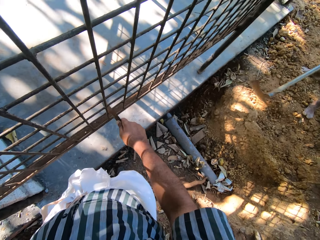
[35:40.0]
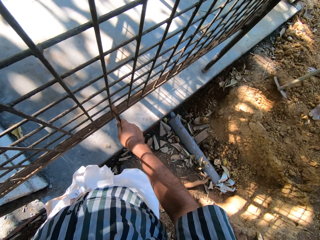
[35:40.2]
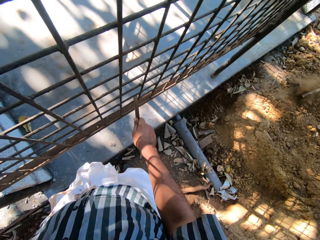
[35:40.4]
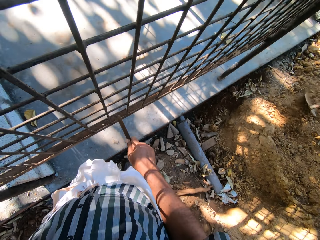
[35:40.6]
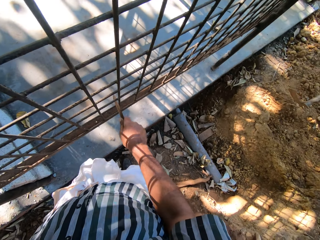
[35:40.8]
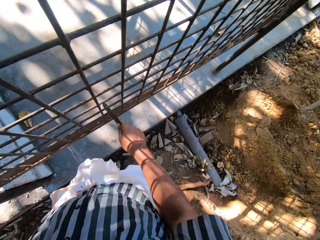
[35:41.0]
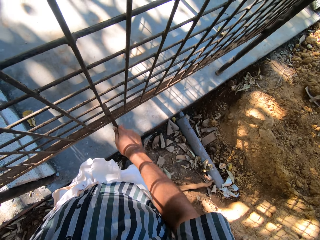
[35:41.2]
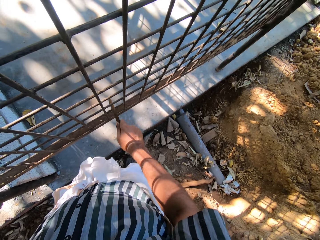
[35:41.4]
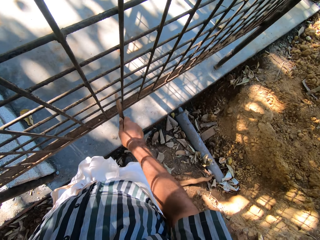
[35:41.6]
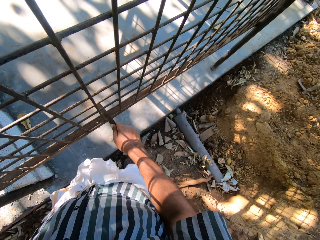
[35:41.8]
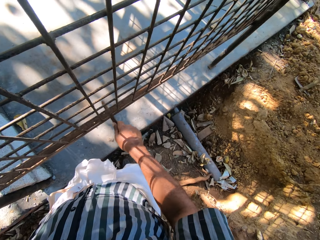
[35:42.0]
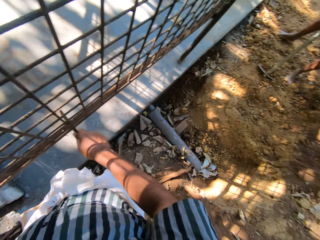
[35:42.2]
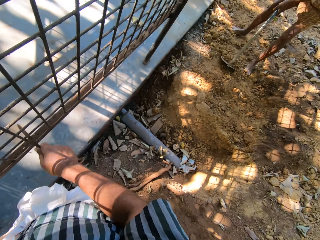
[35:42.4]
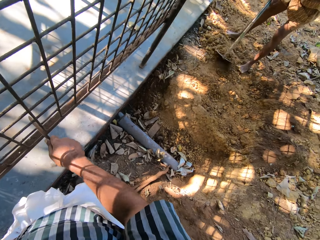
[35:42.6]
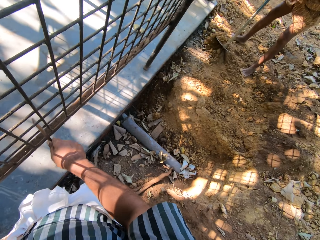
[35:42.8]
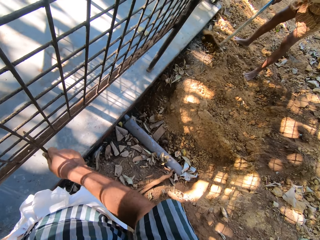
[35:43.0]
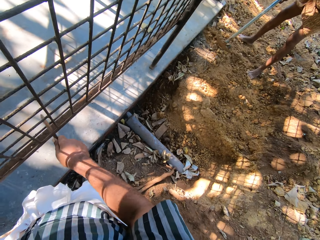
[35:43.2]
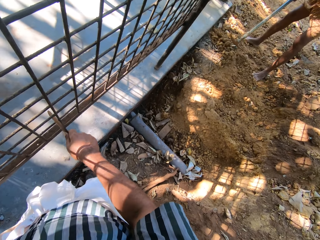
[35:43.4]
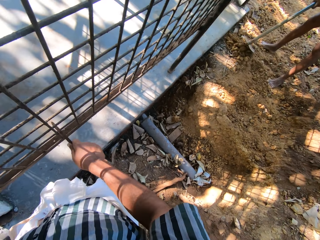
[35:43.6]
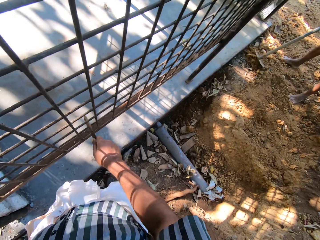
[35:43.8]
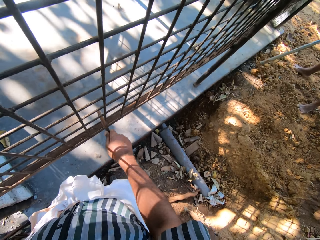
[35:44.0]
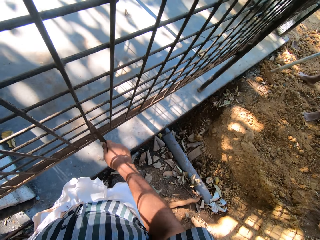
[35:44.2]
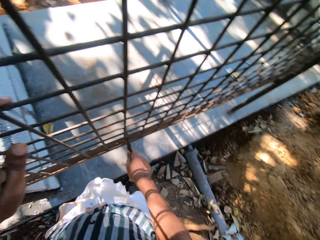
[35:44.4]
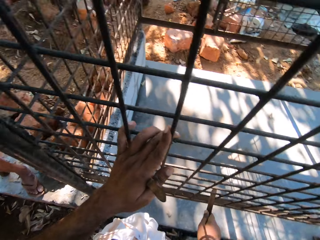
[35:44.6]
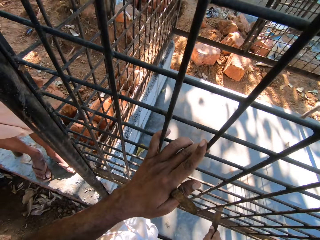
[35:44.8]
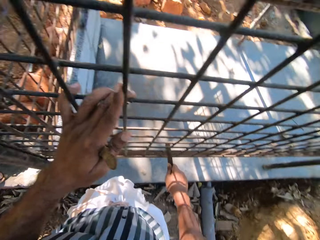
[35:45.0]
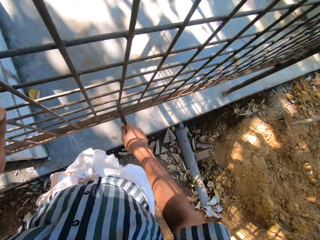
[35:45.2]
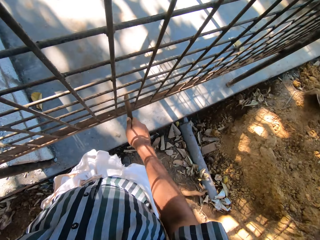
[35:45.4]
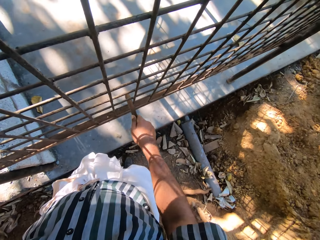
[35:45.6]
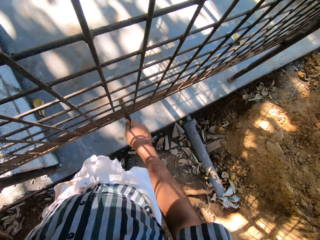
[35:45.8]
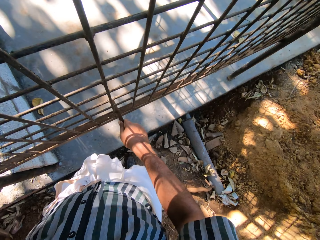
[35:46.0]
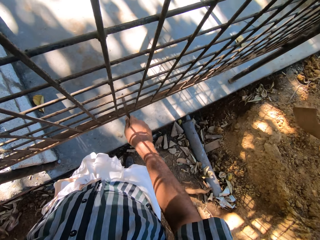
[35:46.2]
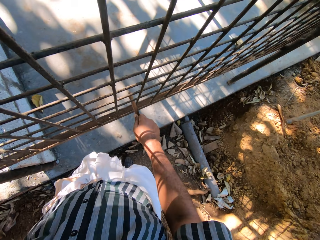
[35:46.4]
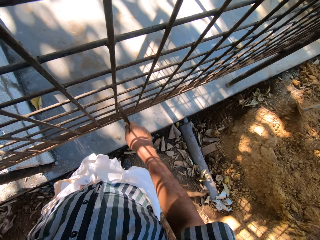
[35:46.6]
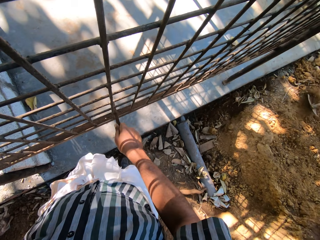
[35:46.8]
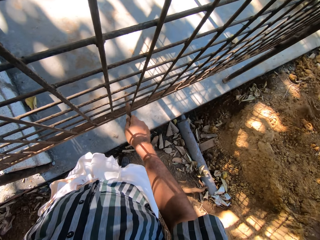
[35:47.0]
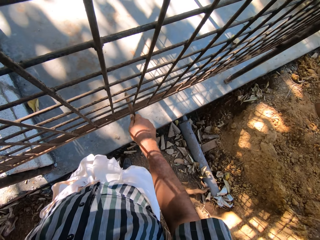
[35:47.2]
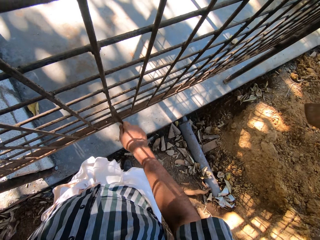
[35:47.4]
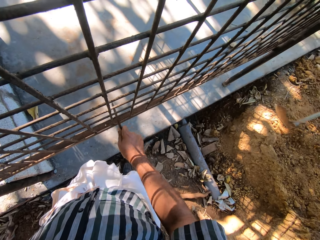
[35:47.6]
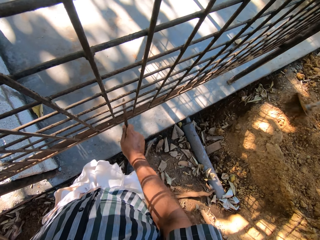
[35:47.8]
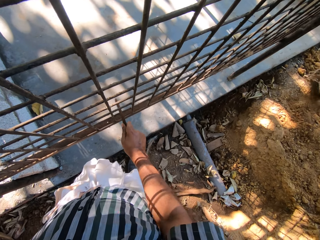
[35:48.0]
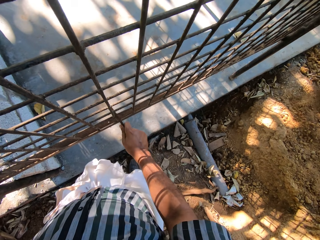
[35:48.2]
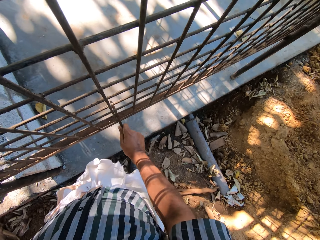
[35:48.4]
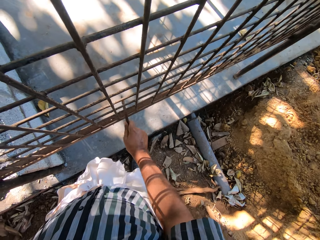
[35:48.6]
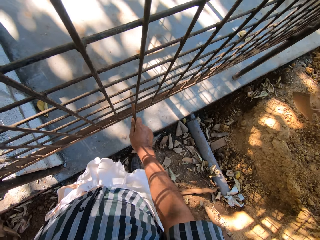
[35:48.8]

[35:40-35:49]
The camera wearer looks around and scratches the metal with a knife.

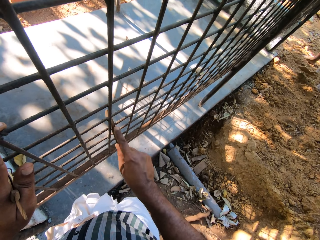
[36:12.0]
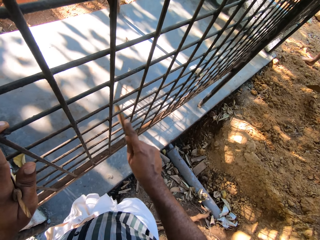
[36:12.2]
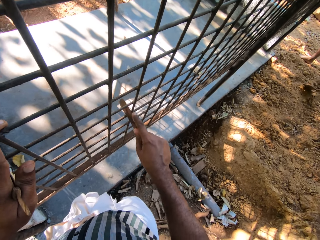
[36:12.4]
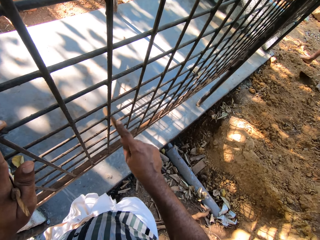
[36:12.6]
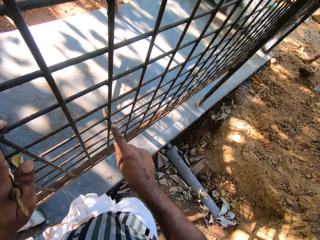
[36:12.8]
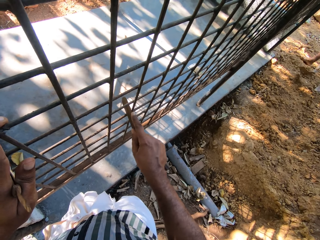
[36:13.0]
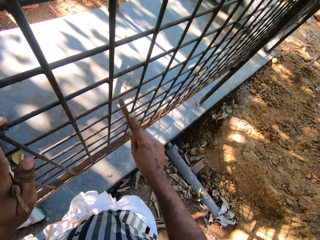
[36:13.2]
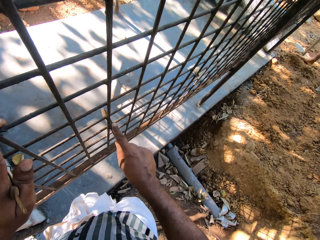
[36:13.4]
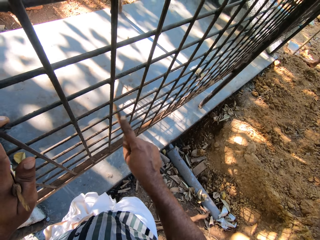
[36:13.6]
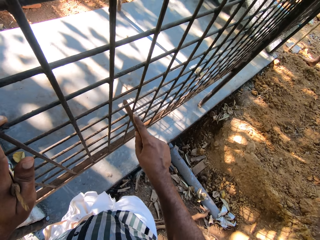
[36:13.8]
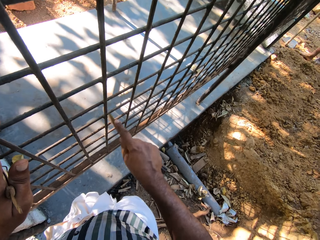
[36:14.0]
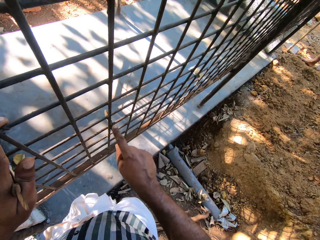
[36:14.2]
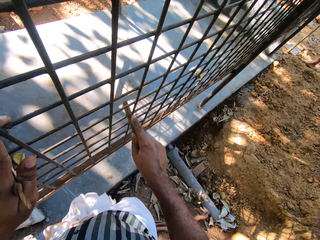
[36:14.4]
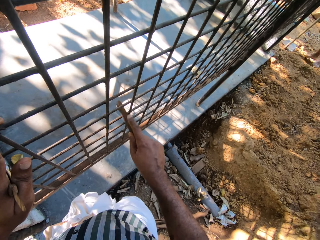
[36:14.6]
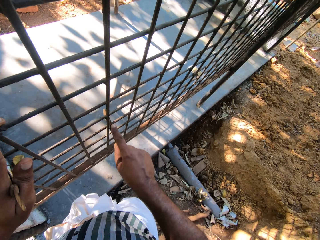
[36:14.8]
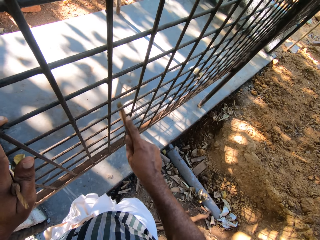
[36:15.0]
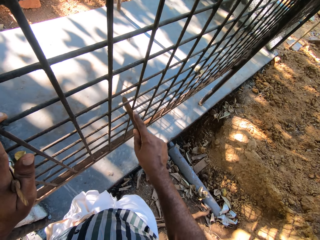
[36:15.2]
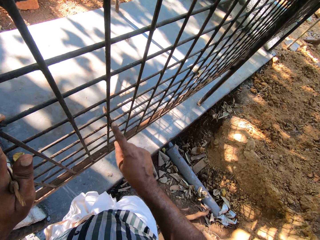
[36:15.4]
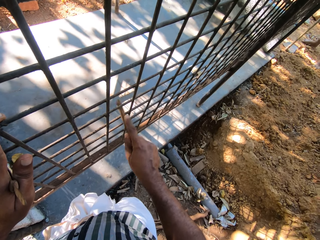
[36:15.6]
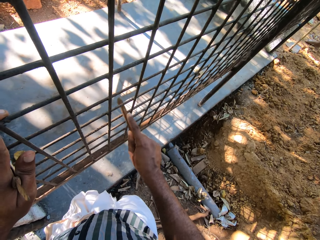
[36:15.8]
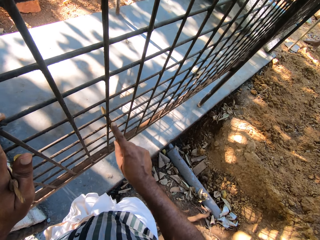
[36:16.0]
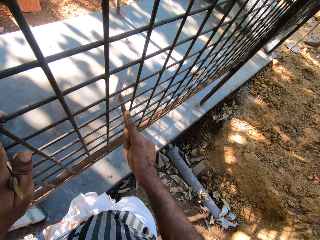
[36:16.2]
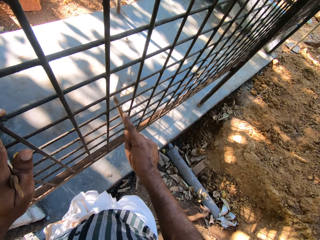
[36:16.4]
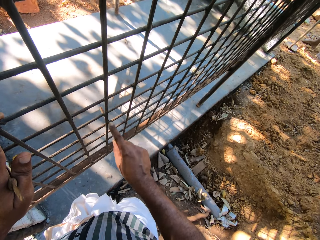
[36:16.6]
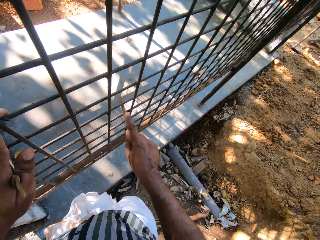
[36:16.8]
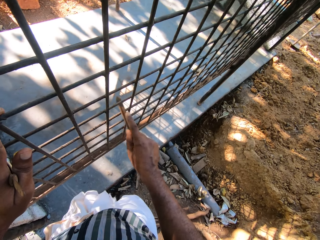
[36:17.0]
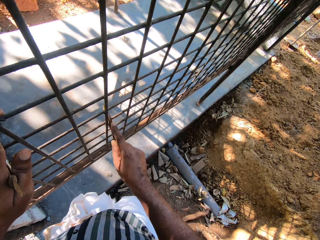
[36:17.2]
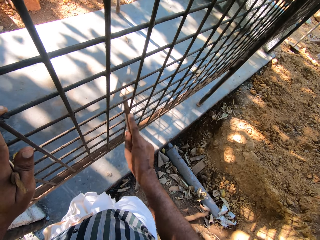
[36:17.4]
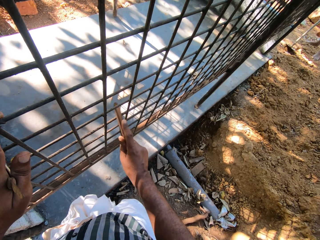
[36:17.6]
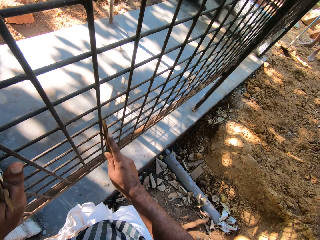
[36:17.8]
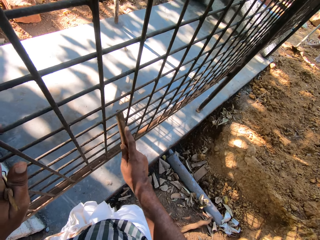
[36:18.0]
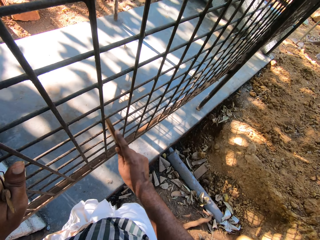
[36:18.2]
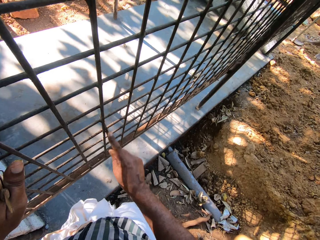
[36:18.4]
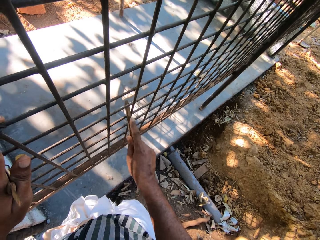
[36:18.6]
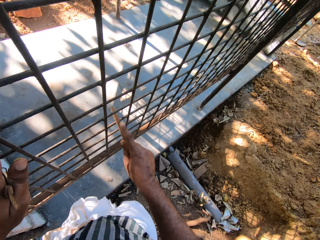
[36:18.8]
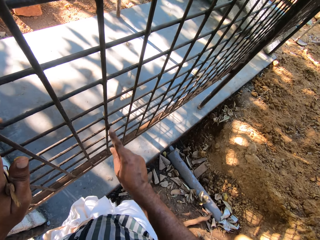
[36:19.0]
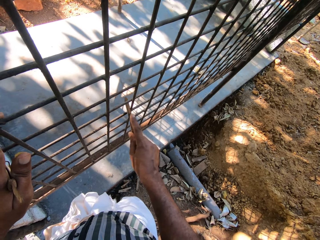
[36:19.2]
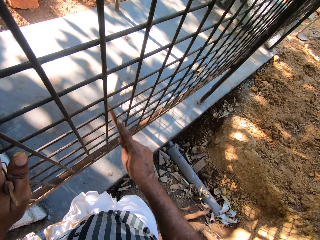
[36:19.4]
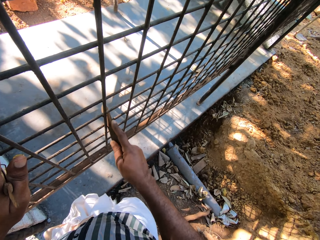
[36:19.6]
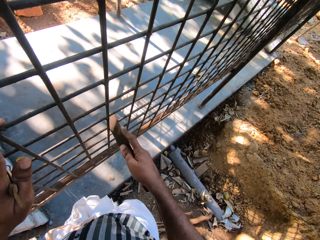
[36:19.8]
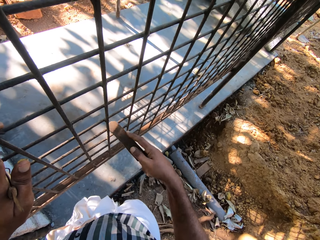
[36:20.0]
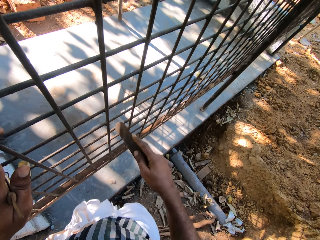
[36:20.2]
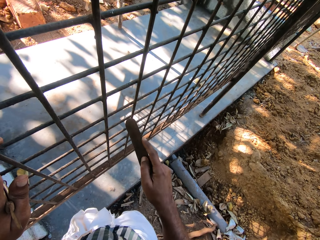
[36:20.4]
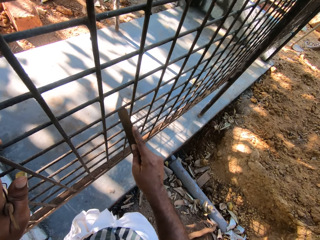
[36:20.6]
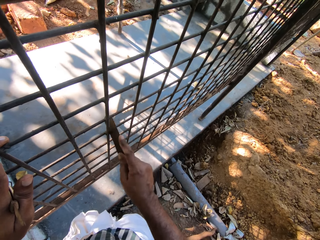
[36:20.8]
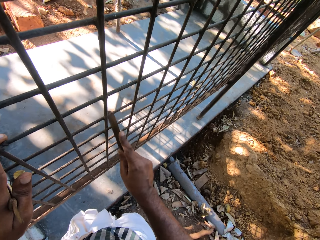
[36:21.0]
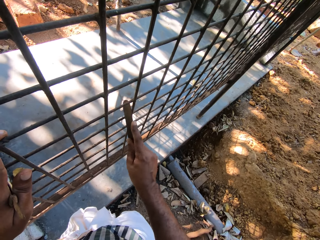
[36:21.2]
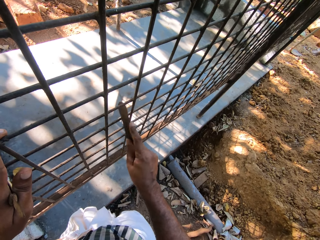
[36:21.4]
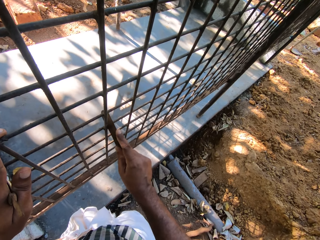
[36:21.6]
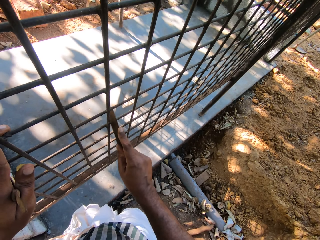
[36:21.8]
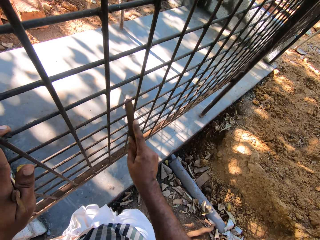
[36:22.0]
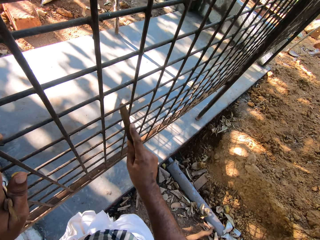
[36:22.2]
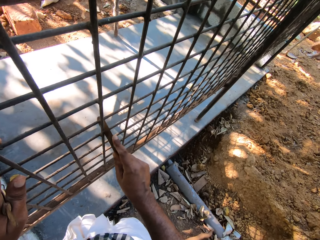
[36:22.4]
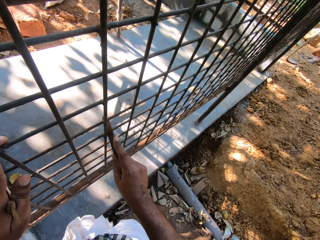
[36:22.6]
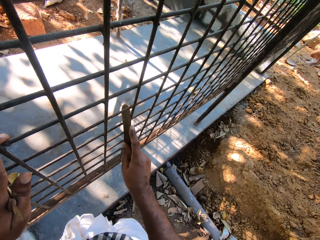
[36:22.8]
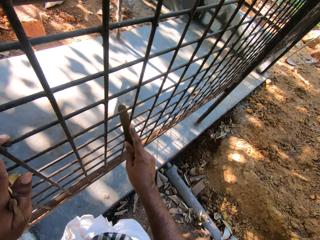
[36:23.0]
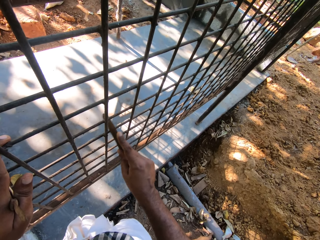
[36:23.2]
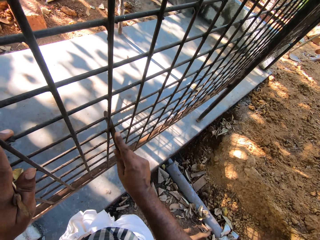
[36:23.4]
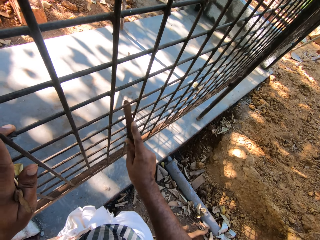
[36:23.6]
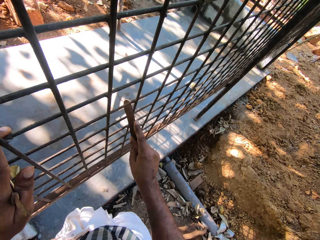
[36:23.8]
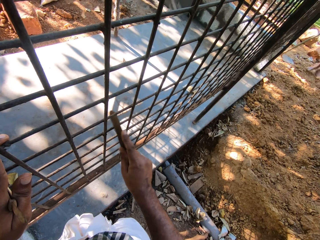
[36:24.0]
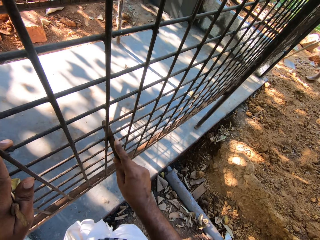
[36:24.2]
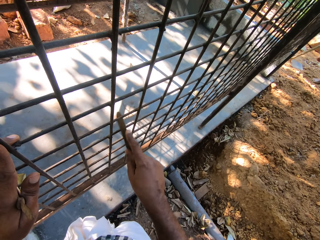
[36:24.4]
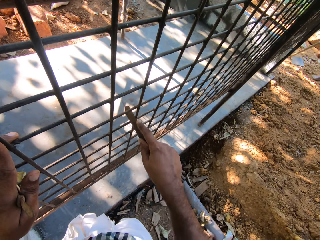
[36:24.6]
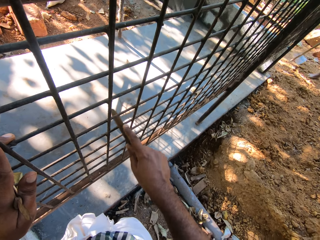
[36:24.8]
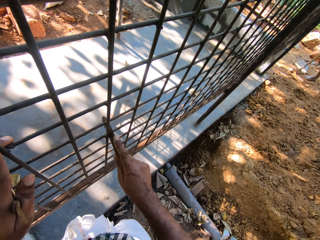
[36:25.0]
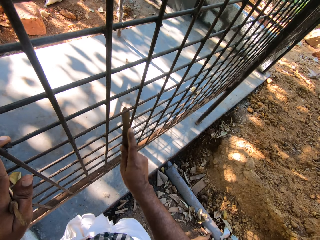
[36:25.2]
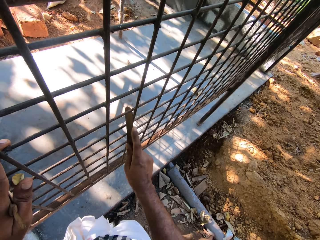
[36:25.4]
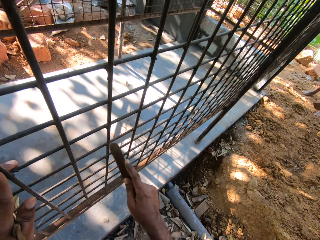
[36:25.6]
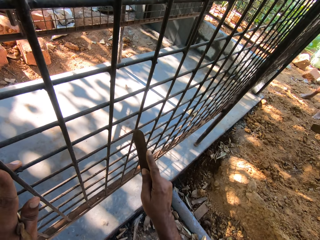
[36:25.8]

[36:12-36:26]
The man places the hoe on the ground with his right hand.
